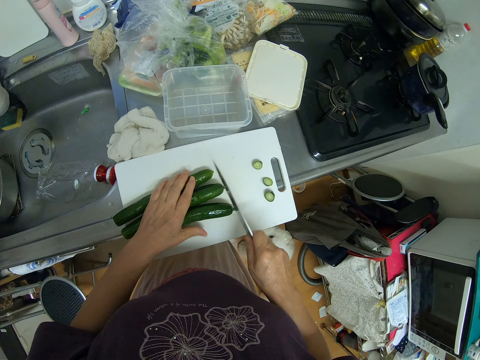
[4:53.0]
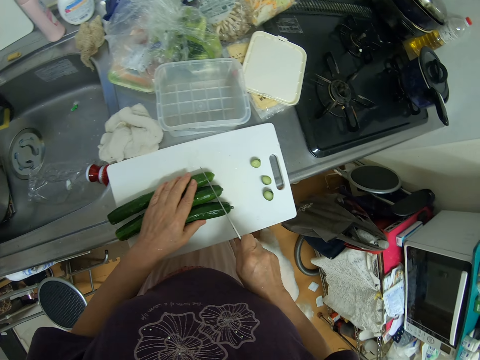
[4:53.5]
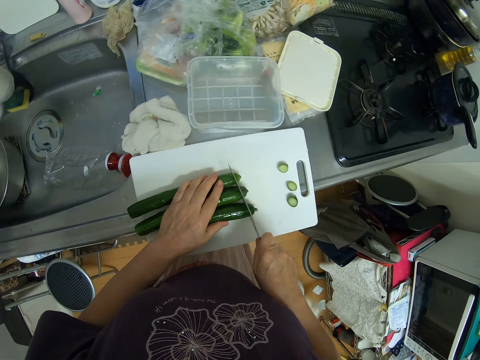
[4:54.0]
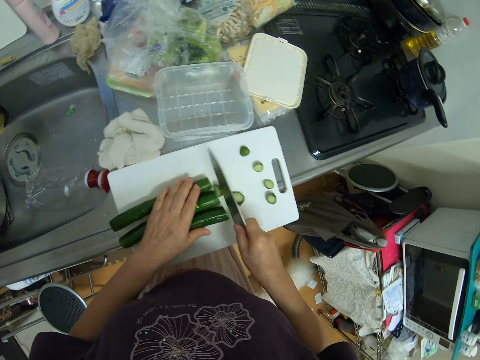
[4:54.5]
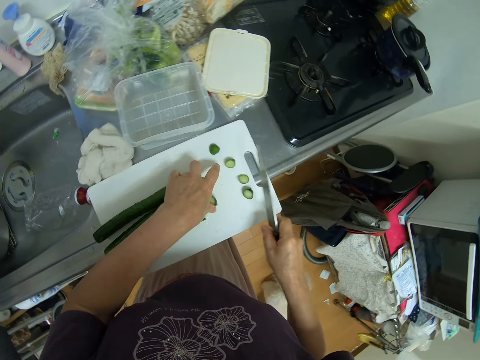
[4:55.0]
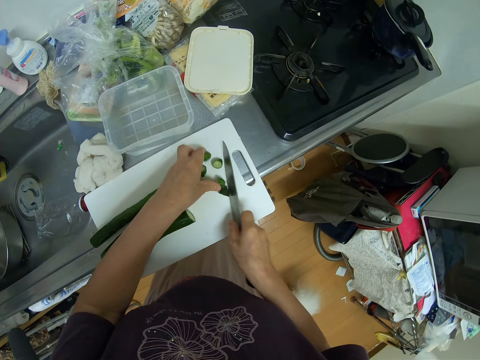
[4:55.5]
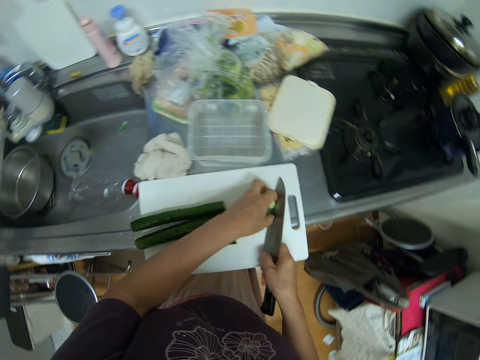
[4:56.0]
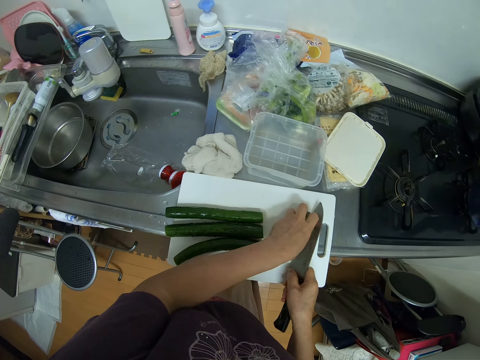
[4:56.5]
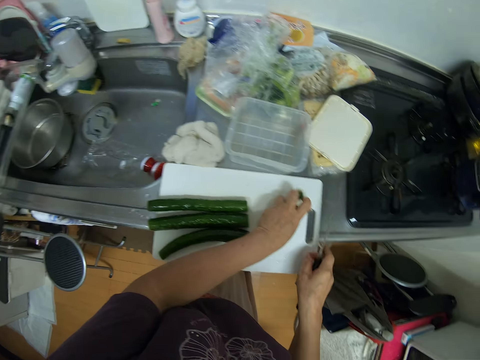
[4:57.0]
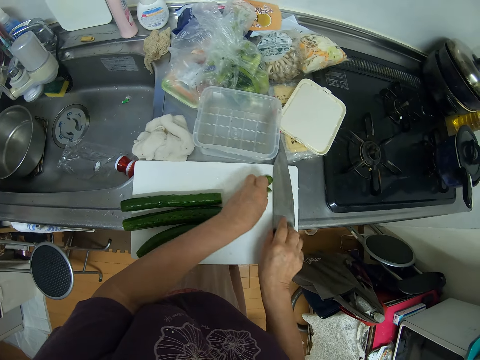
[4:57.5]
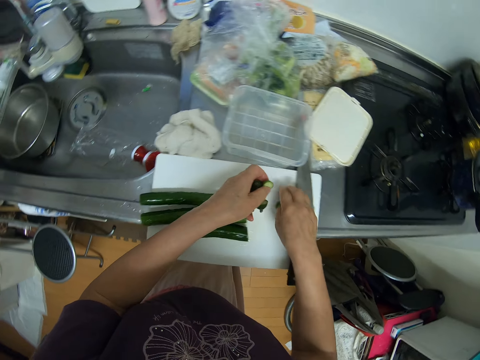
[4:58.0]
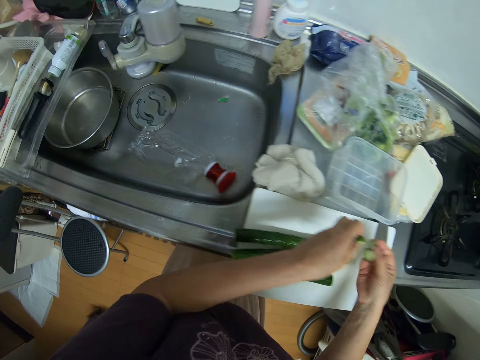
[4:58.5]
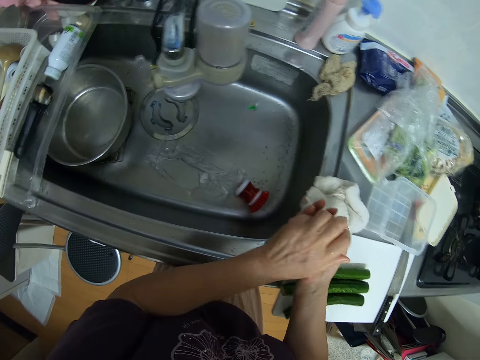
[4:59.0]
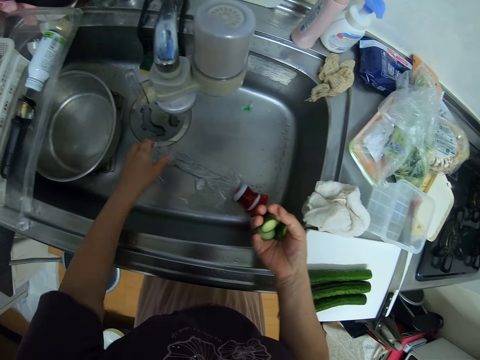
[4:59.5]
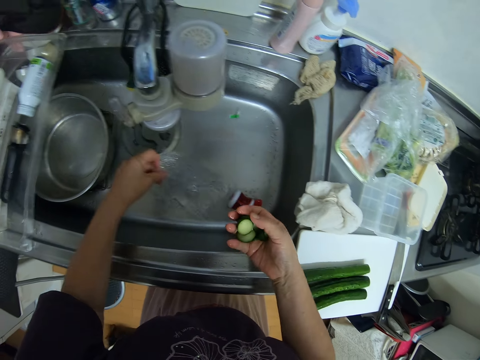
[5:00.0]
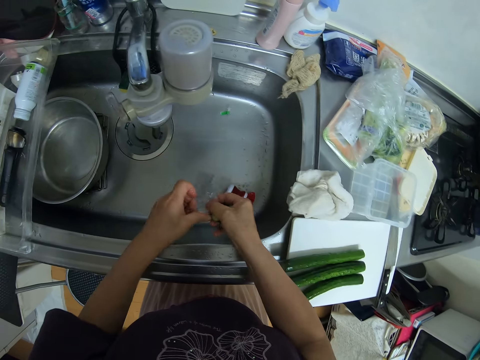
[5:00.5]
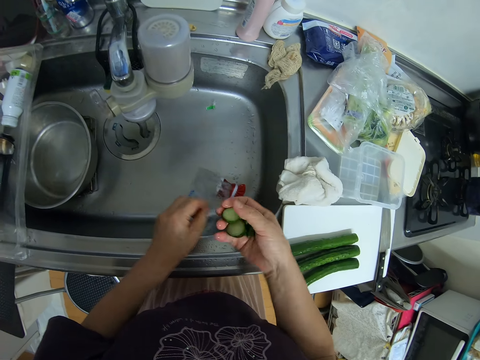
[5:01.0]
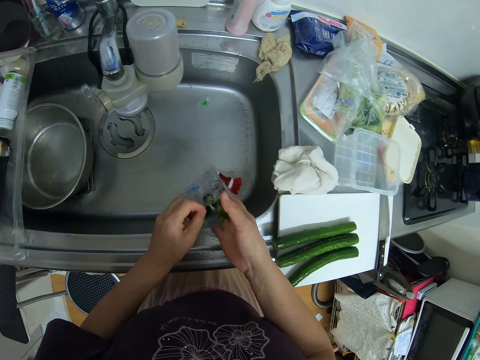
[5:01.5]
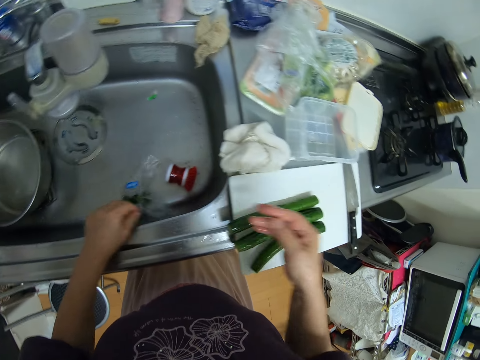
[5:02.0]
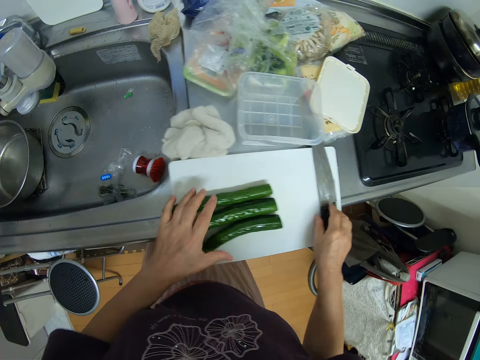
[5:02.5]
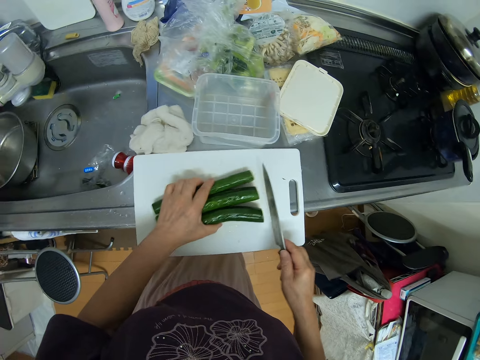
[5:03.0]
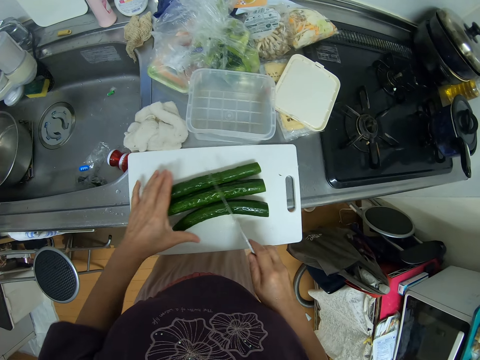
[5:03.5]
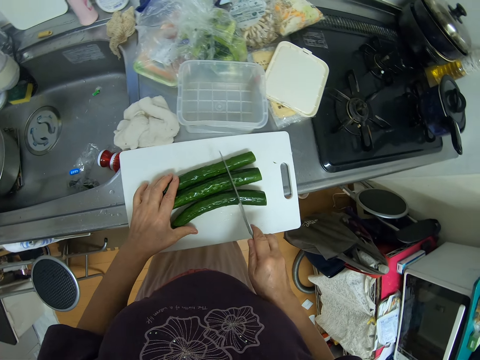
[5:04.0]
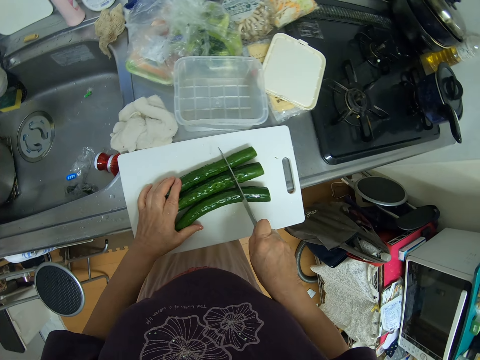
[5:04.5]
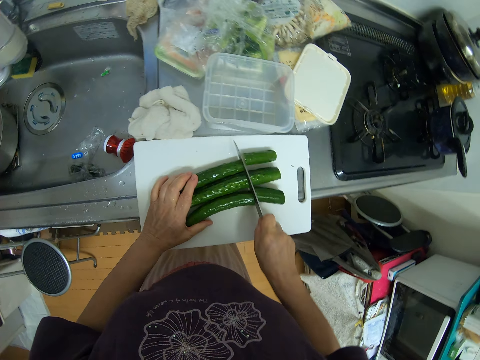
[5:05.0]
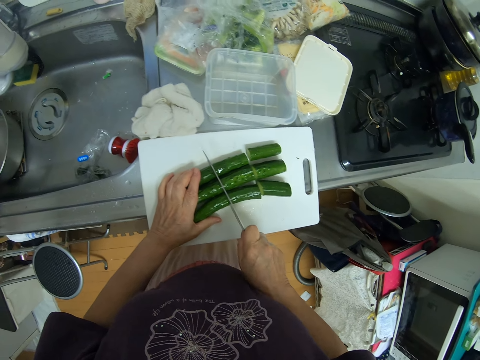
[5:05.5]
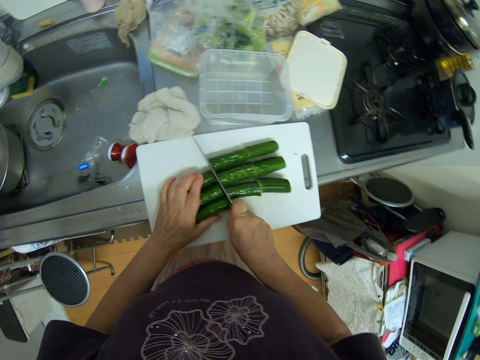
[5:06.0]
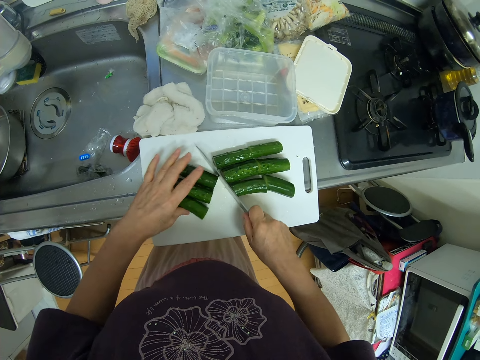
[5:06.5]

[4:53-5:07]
The camera wearer packs the cut out part of the zucchini with her hand from the chopping board. She drops the knife on the chopping board. She collects the pieces. She picks up a nylon inside the sink. She pours the cut out part of the zucchini in the nylon. She picks the knife from the chopping board. She slices cucumbers on the chopping board into pieces.

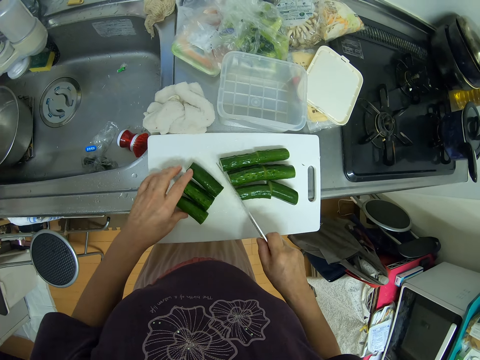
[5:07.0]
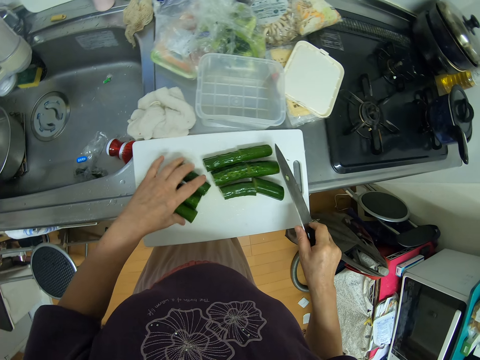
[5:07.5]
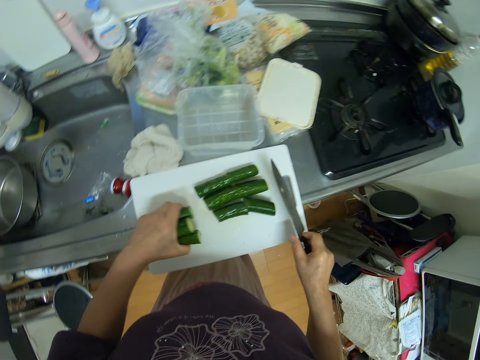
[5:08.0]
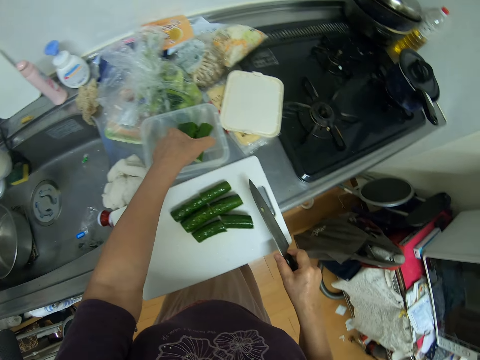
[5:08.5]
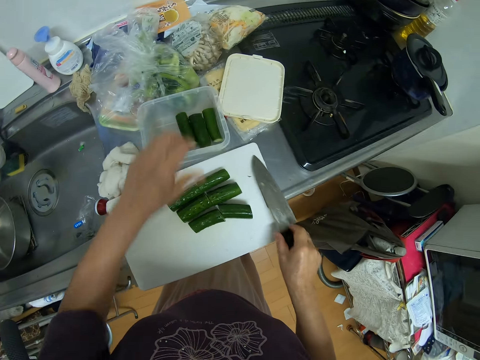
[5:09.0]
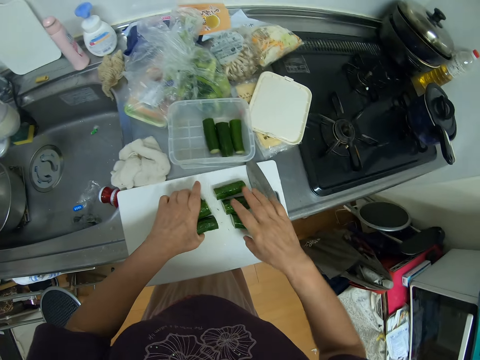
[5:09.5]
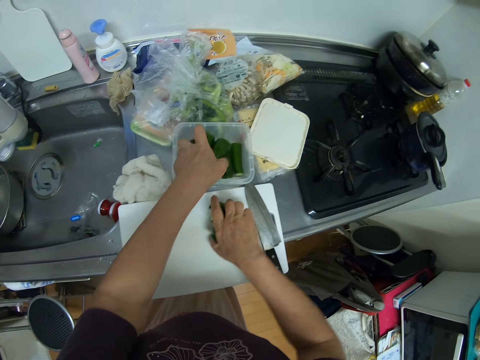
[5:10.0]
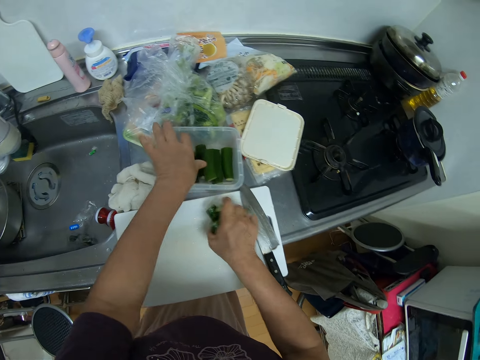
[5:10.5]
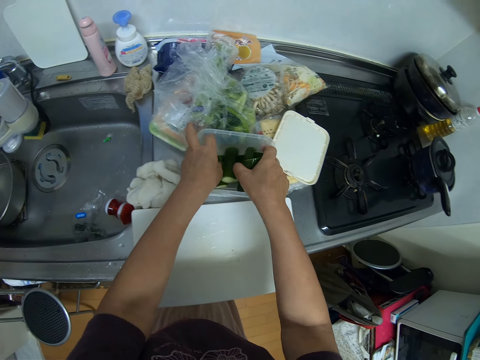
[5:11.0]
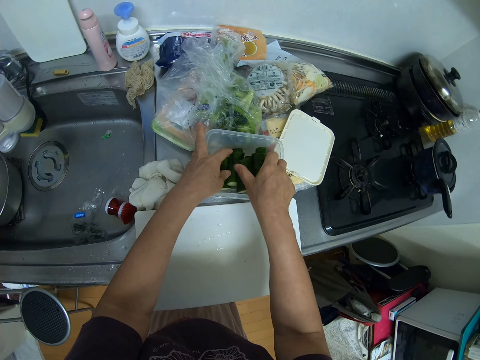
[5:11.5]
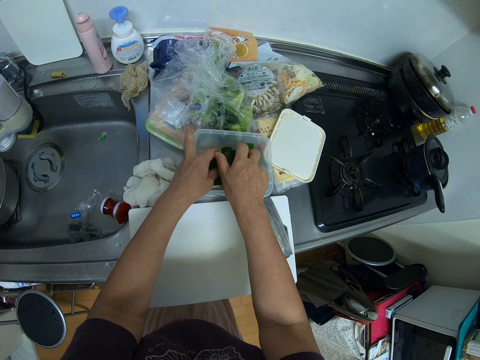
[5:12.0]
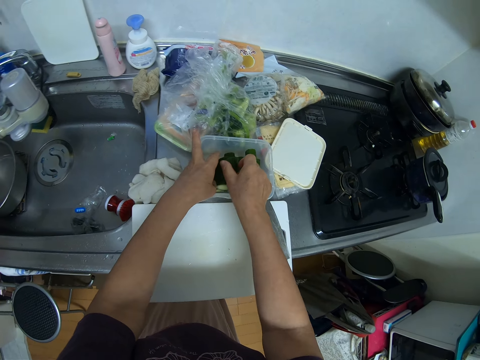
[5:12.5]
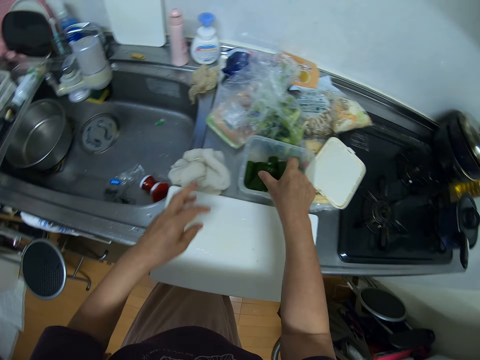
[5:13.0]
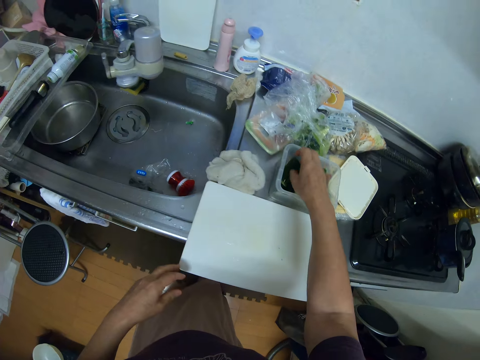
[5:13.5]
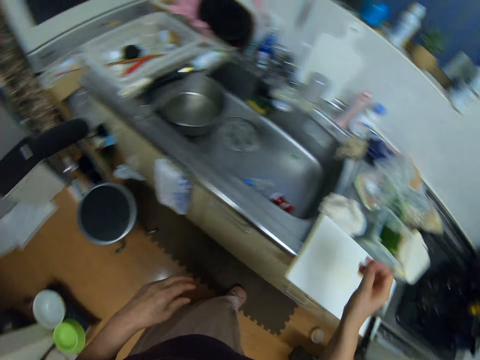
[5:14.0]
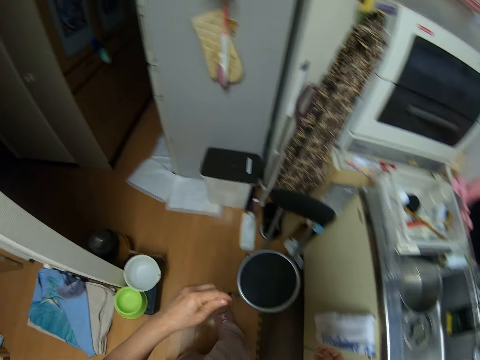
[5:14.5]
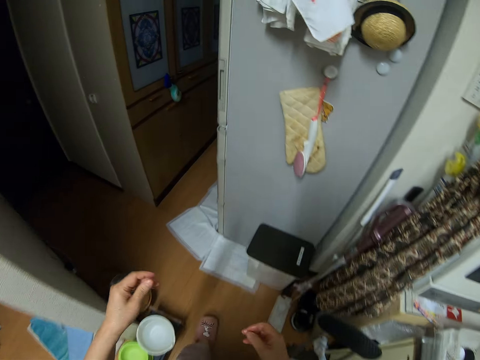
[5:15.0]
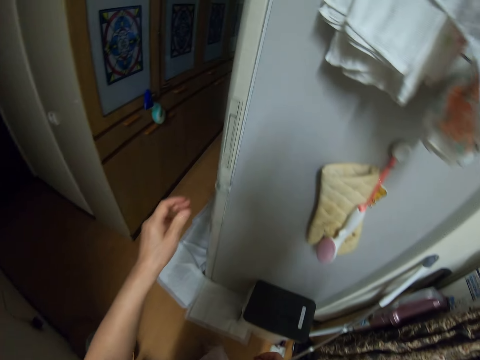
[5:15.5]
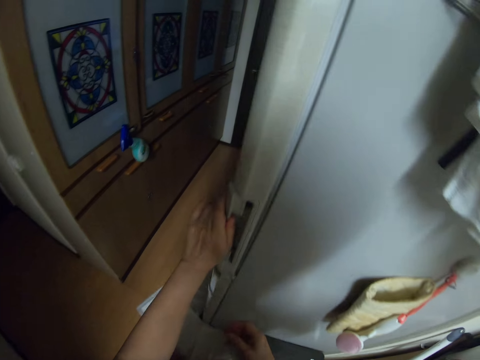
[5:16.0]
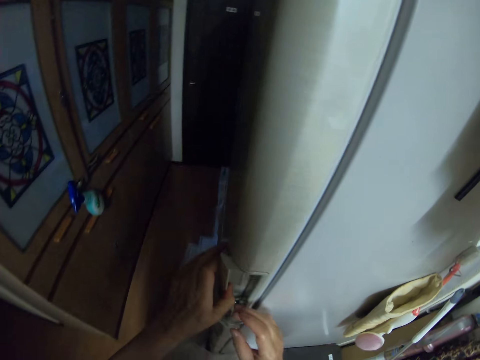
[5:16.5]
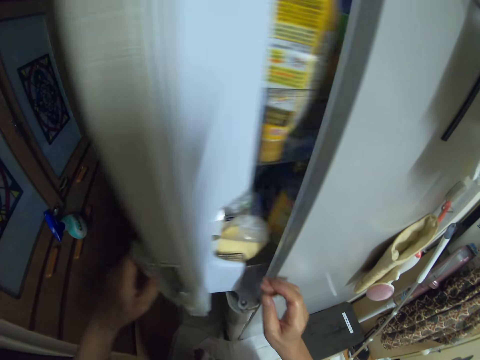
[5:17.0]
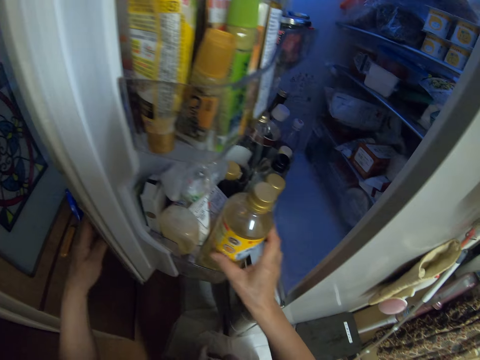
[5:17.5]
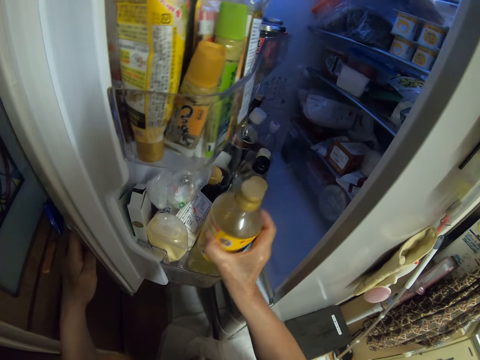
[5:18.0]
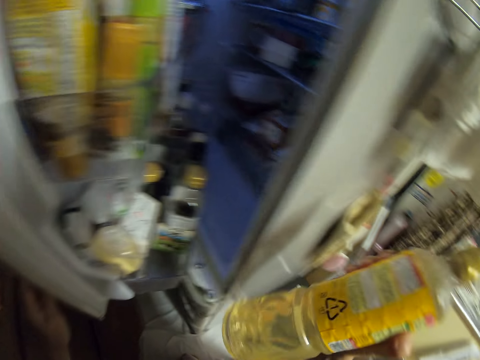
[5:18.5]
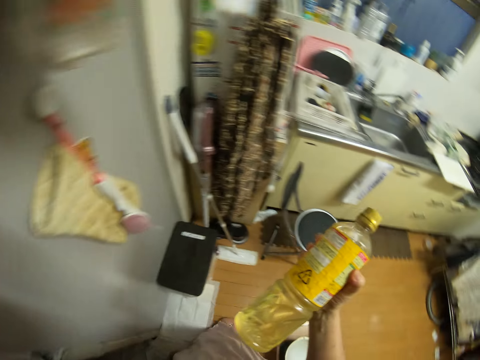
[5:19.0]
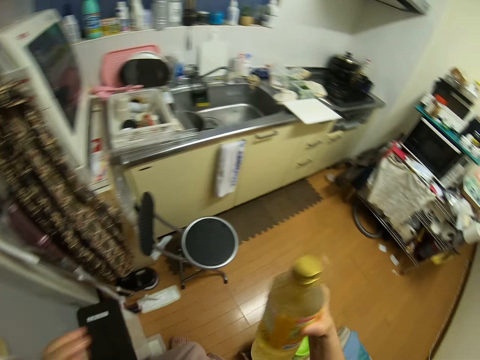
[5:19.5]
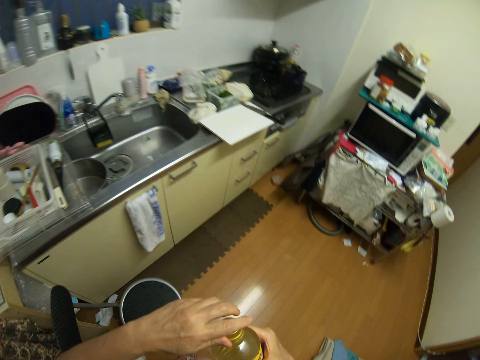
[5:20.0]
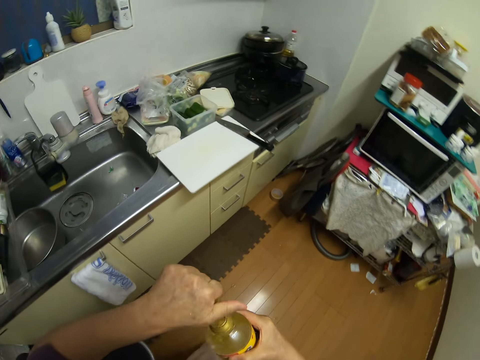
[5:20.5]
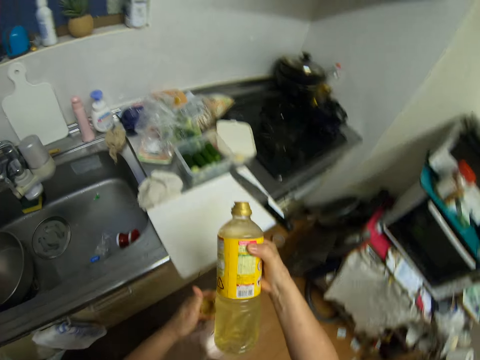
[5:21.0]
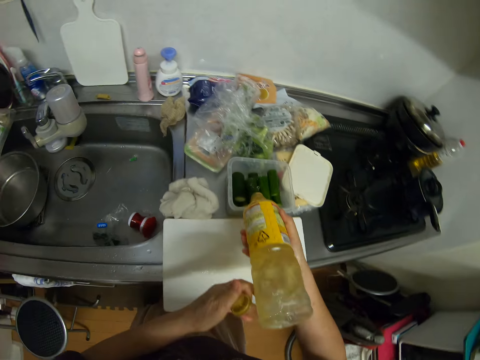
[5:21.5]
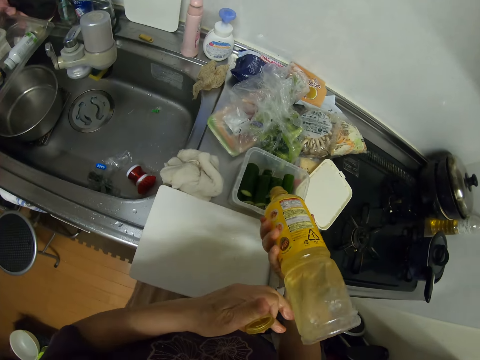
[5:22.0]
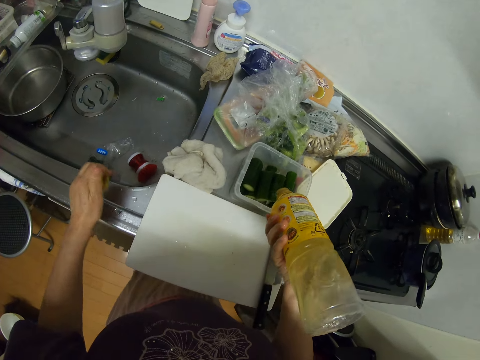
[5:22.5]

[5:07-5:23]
The camera wearer takes the zucchinis from the chopping board. They put the zucchinis in the plastic container. They place the knife on the board. They take the zucchinis from the chopping board. They put the zucchinis in the plastic container. They take the zucchinis from the chopping board. They put the zucchinis in the plastic container. They walk to the fridge. They open the fridge. They take a bottle of oil from the fridge. They close the fridge. They carry the bottle to the countertop. They open the bottle's lid on the way. They pour the oil on the zucchini in the plastic container.
